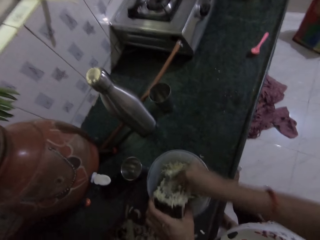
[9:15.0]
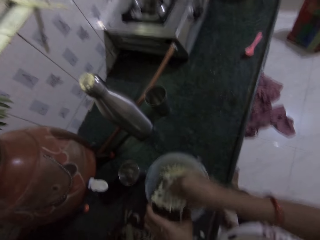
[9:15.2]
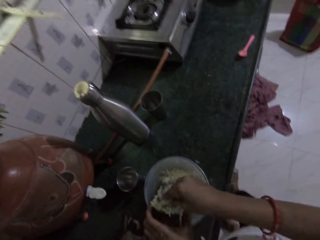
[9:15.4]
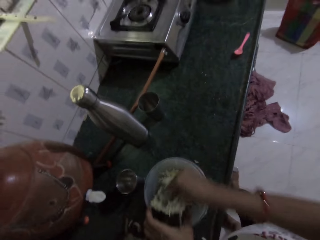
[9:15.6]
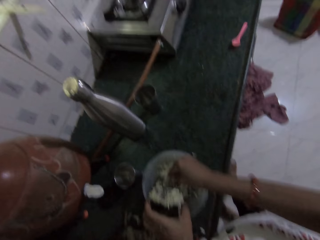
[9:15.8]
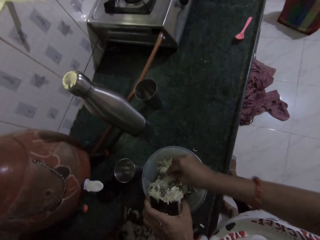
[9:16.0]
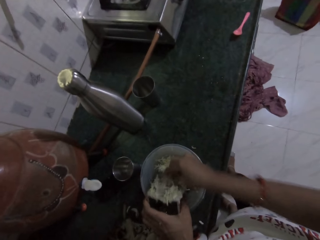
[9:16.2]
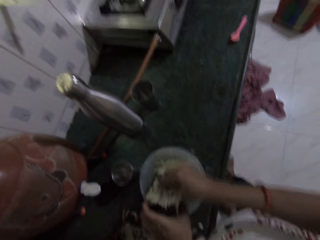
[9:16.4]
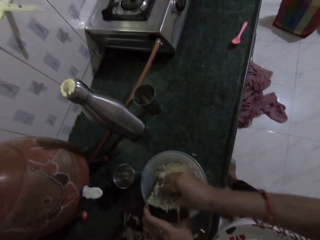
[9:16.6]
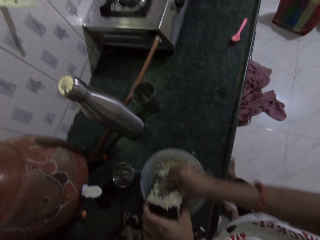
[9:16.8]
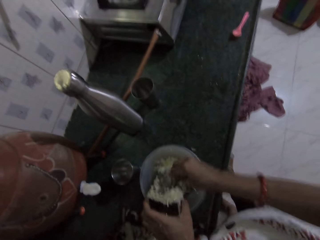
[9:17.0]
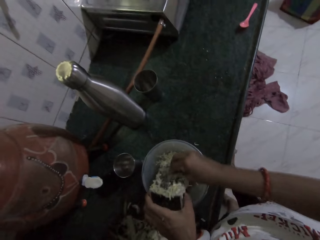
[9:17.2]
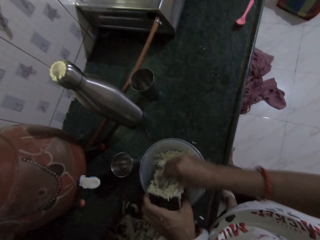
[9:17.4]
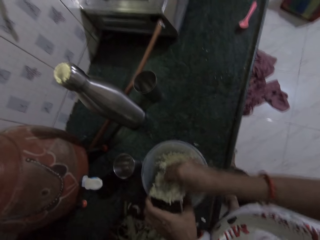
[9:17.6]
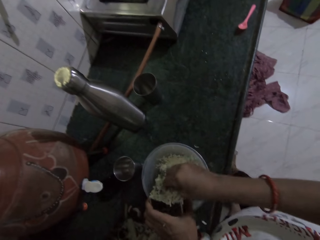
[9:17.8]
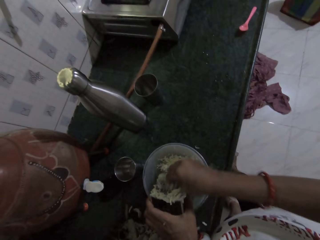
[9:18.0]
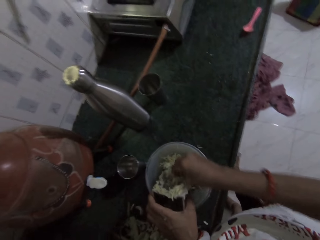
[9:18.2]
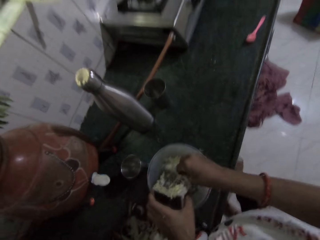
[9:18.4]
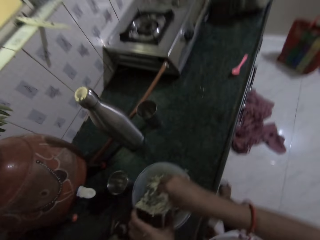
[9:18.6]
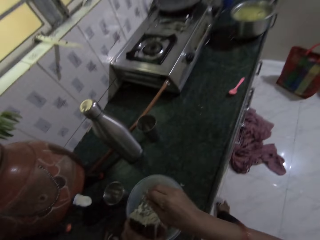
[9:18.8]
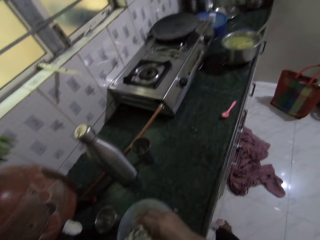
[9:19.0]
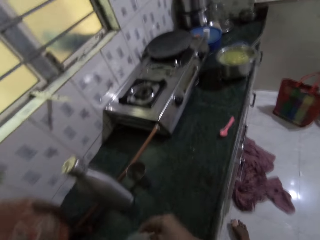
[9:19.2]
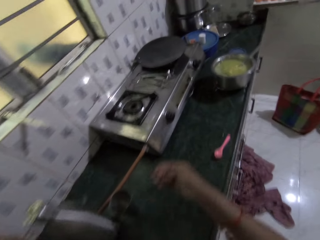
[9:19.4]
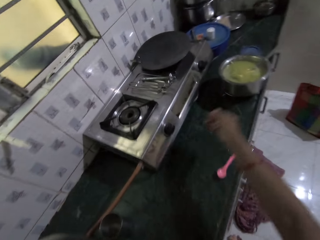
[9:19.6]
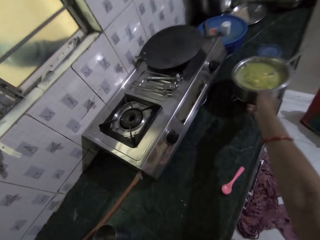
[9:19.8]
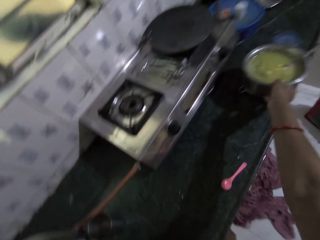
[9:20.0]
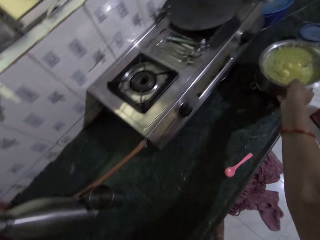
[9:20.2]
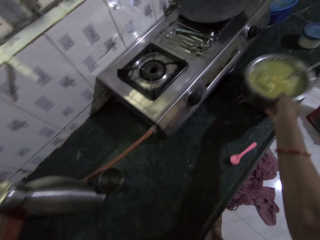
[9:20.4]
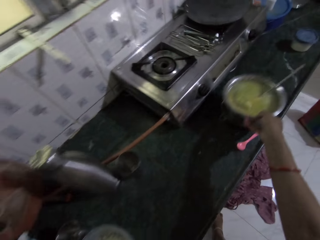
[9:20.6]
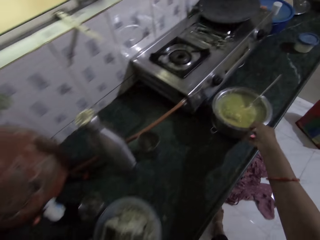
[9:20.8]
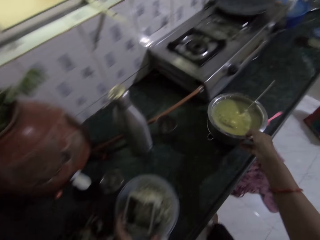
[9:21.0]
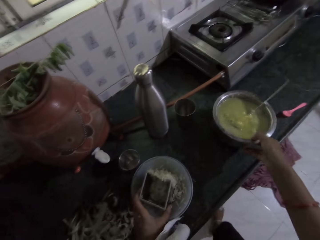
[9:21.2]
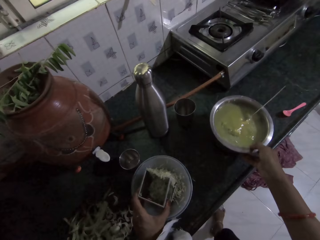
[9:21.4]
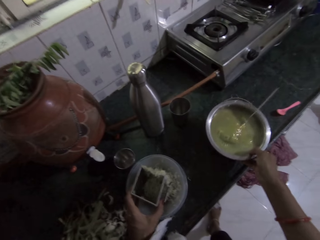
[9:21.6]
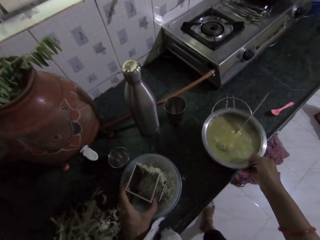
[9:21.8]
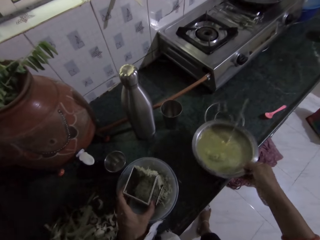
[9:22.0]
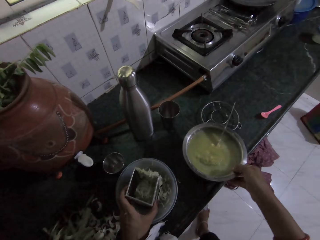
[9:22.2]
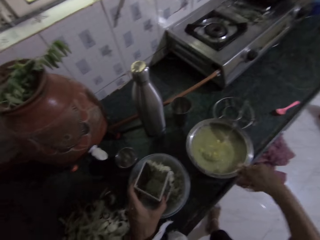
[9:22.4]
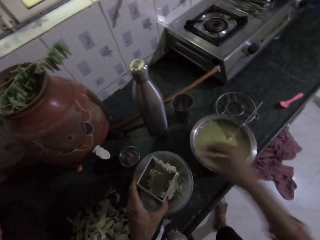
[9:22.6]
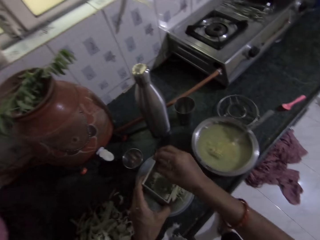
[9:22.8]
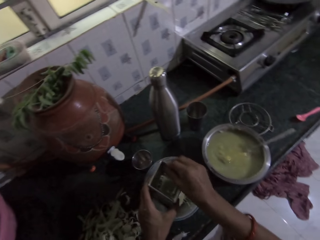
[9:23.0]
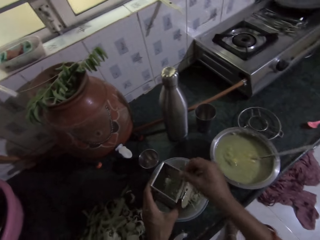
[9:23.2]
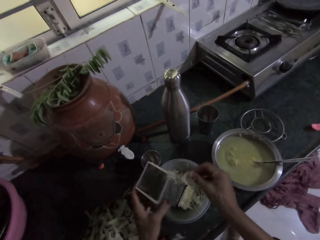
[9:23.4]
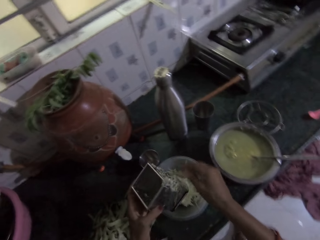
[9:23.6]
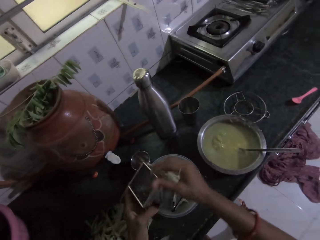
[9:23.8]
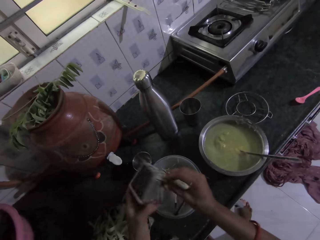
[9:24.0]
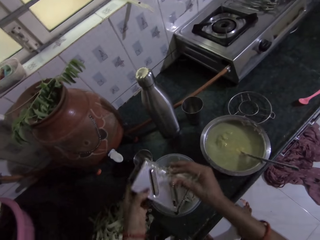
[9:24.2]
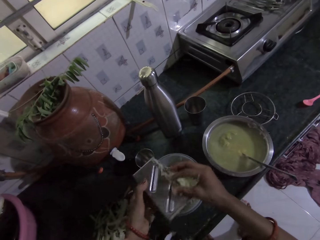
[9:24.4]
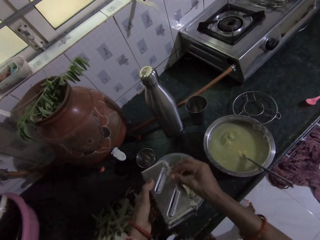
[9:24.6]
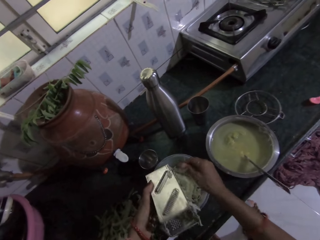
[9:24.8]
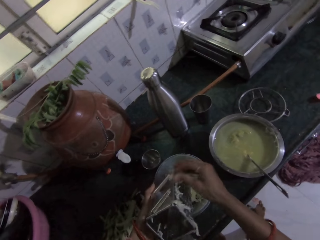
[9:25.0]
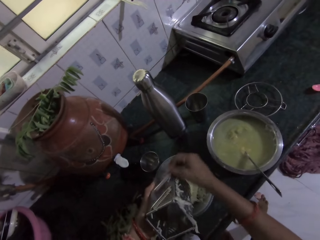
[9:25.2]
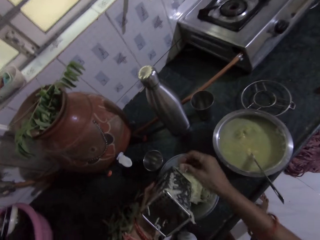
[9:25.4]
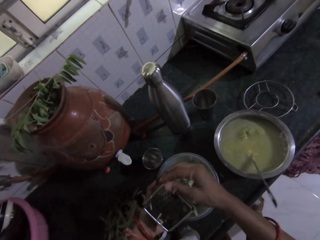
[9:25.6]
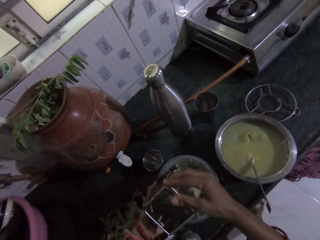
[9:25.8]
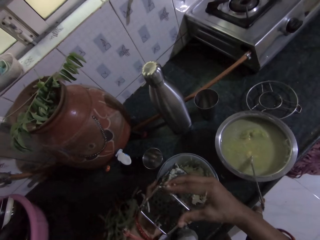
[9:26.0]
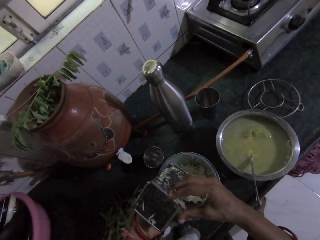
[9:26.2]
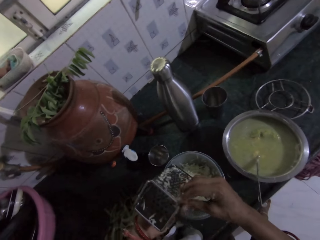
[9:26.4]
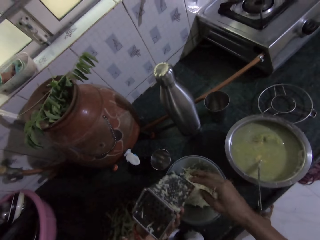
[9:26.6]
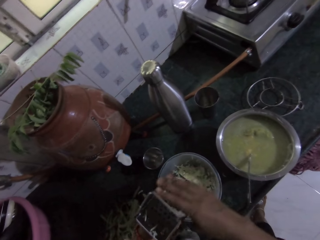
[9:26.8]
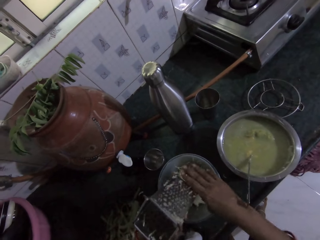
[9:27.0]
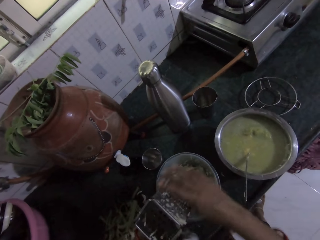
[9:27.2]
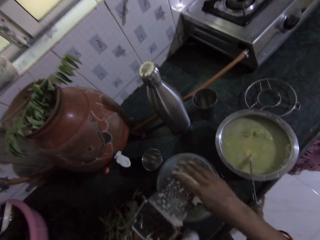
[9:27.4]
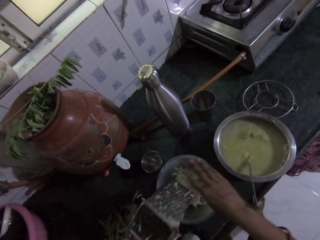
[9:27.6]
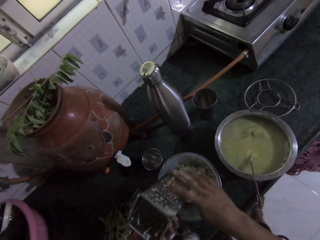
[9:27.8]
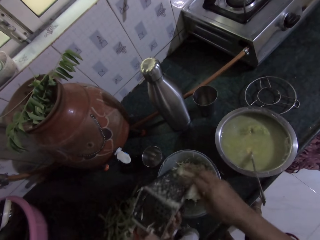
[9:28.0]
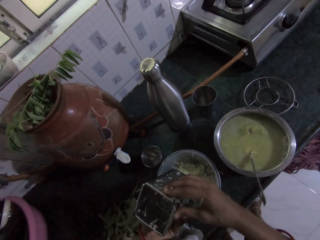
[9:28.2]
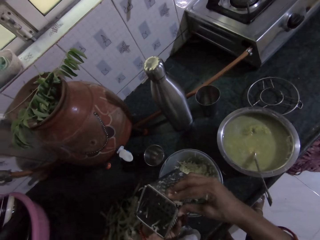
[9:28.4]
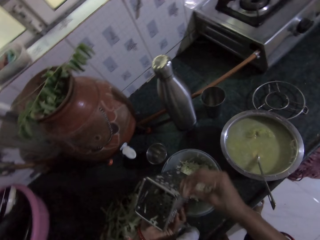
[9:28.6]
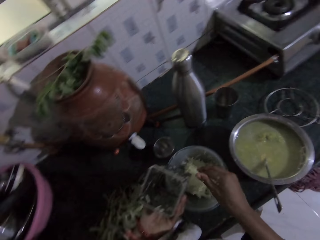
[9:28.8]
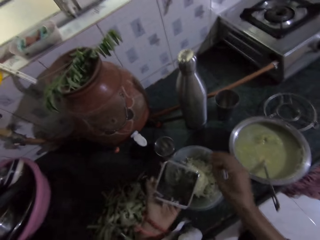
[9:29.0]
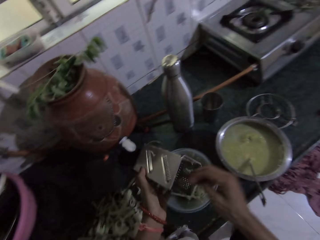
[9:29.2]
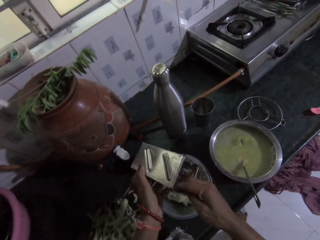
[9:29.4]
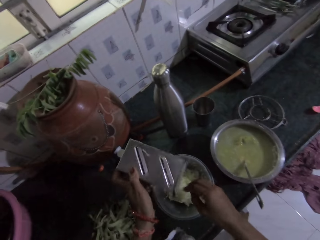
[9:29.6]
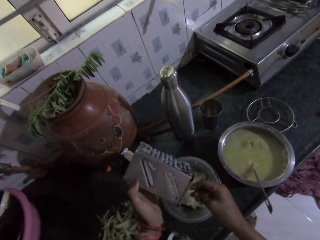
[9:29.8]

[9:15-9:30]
The camera wearer walks in the room. She moves a stainless bowl on the countertop with her right hand. She picks up a cooking pot with food from the countertop. She cleans cucumber from the grater in her left hand into the bowl or bucket with her right hand. She releases the cooking pot. She removes food from the grater, puts food in the bucket, removes food from the grater, puts food in the bucket and wipes the grater.

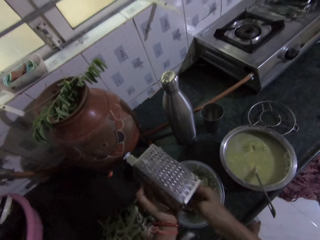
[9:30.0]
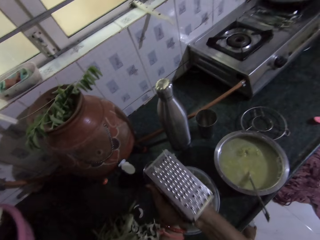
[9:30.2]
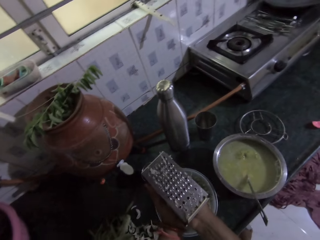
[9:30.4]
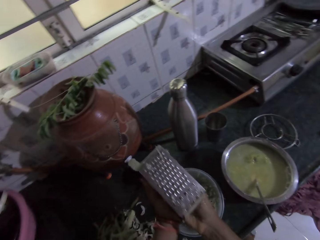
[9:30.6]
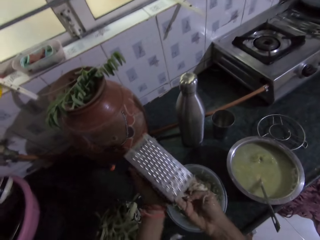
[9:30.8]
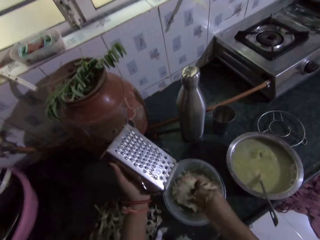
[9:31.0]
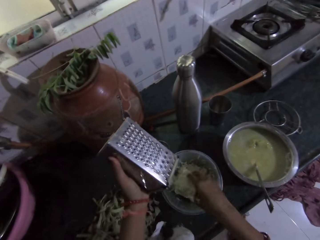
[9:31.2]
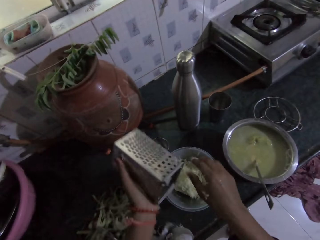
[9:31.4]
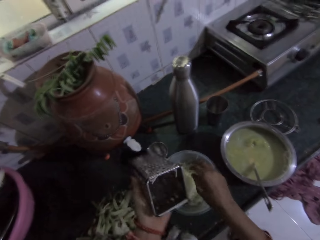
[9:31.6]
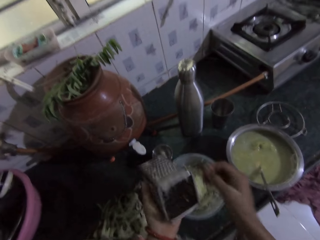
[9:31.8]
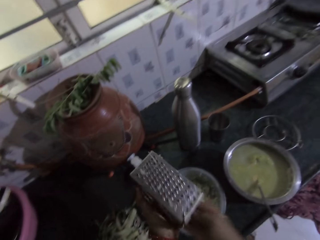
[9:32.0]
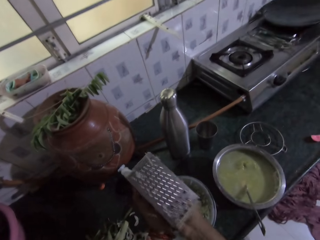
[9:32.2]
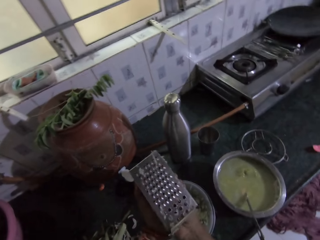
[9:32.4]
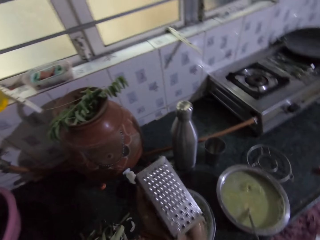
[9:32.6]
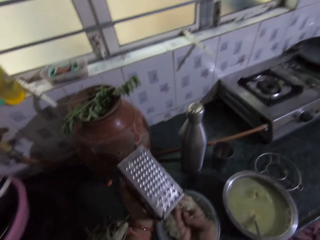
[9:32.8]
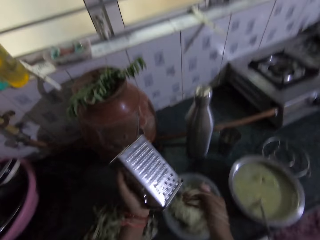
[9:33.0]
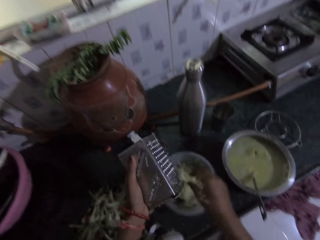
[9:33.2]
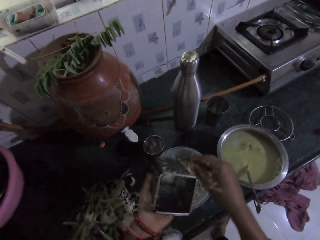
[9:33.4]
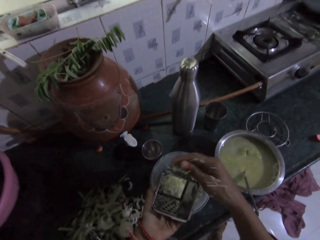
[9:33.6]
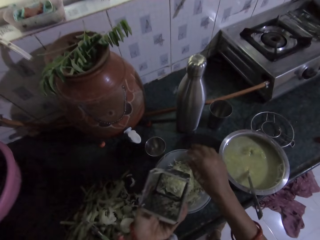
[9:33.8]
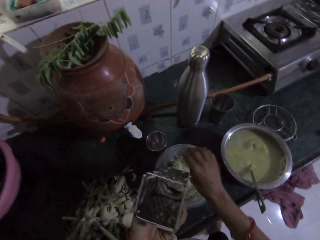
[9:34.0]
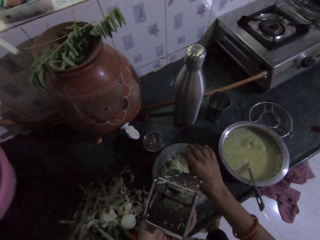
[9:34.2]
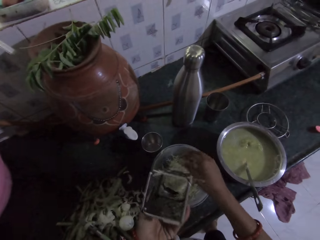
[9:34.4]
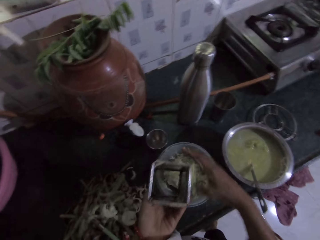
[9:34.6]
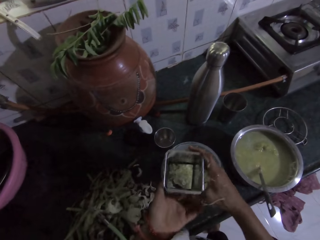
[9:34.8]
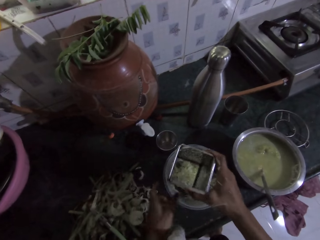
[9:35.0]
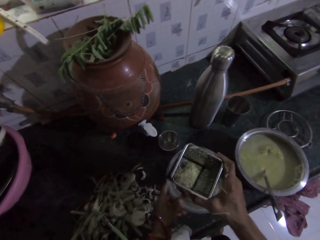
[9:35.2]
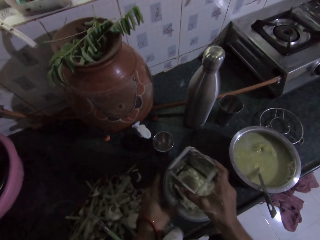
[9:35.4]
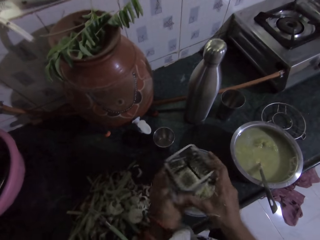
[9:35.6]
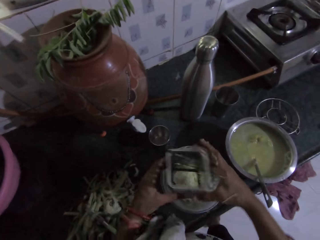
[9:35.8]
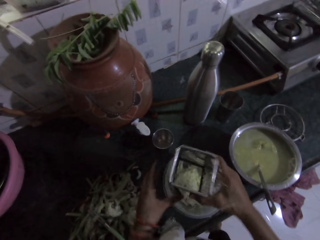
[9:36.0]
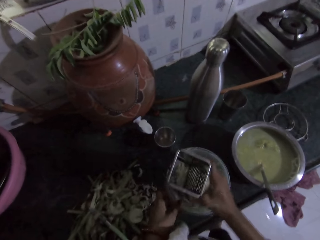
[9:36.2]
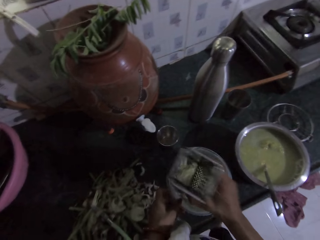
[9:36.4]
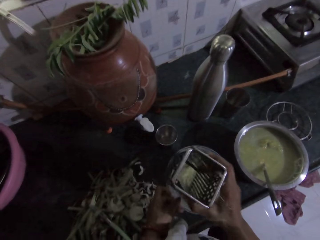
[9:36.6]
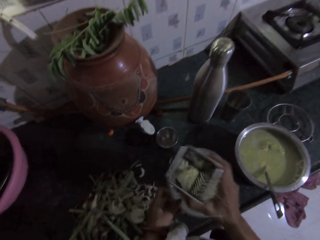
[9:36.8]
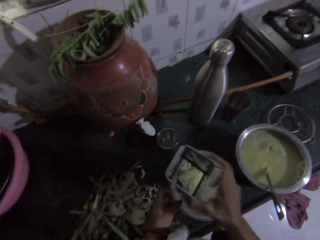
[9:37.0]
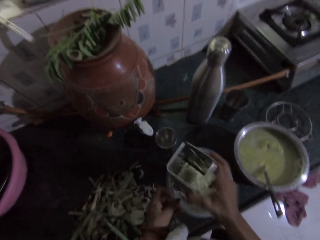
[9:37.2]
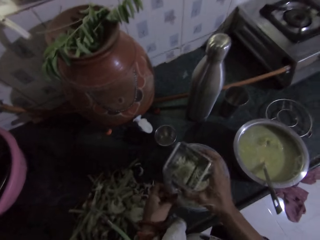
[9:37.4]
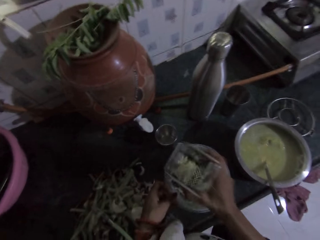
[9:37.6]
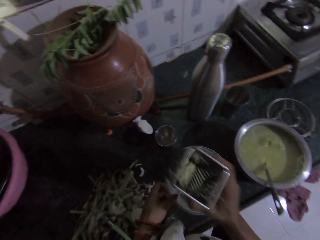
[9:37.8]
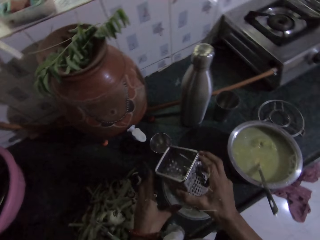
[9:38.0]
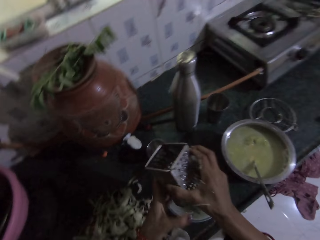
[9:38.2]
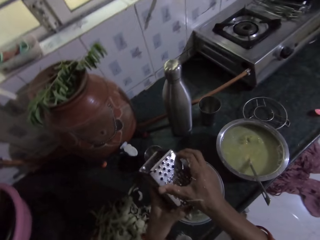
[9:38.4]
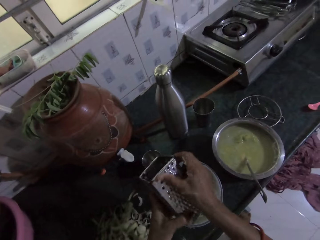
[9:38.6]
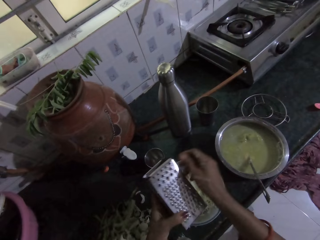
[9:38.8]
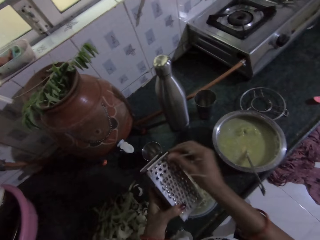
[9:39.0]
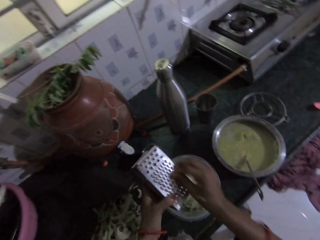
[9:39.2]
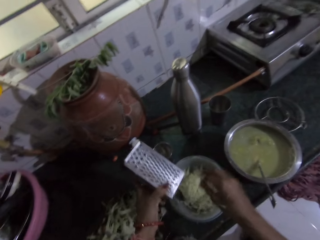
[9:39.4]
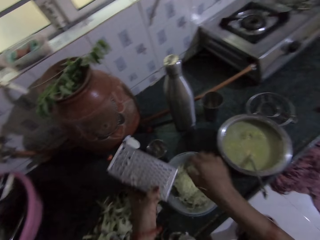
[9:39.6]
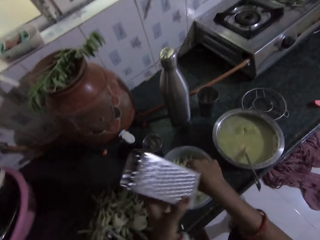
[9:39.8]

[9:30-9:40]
The camera wearer holds the grater with her hands. She hits the grater on the edge of the bowl or bucket with her right hand. She holds the grater with her left hand. She cleans cucumber from the grater in her left hand into the bowl with her right hand.
